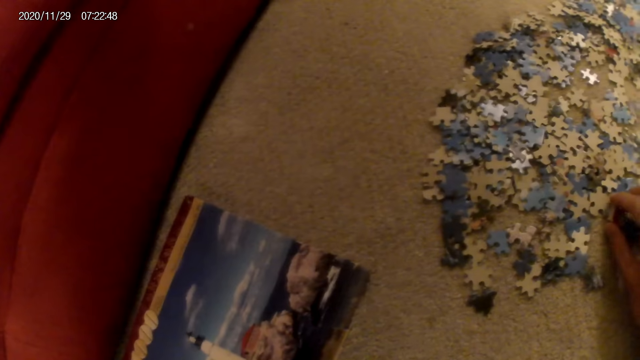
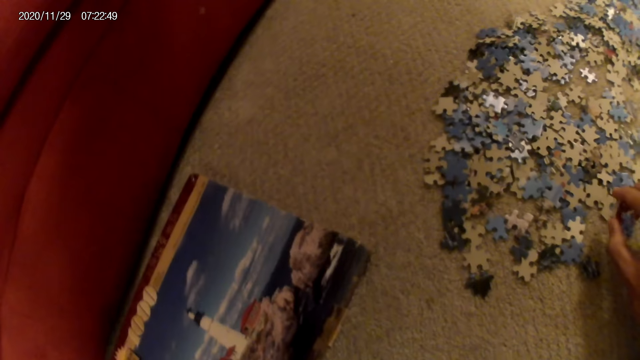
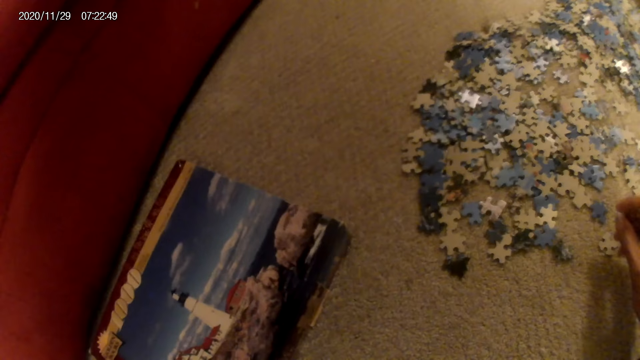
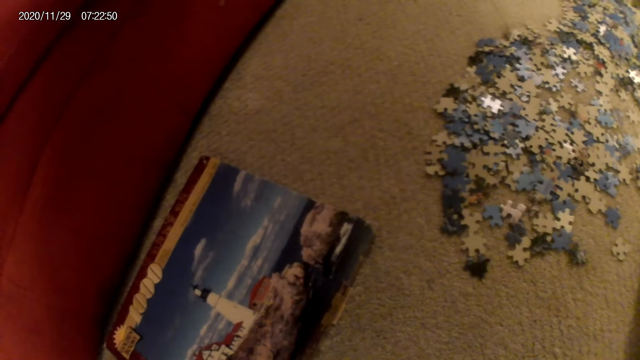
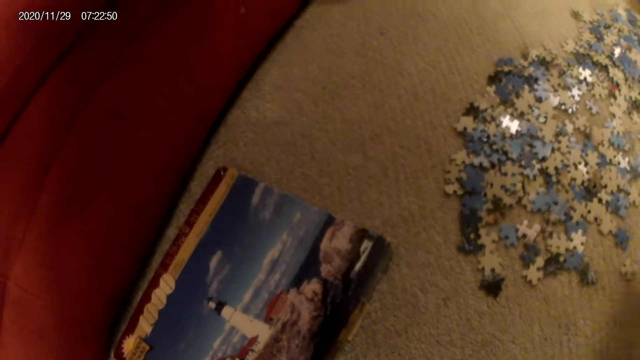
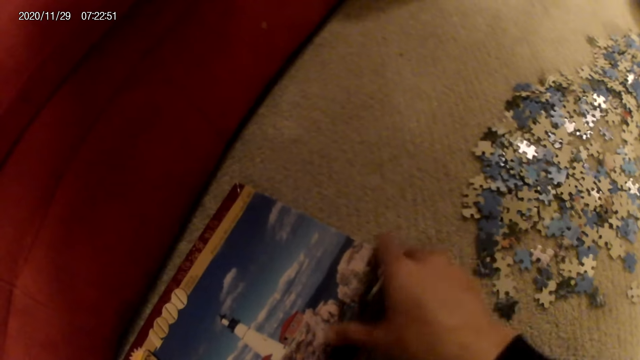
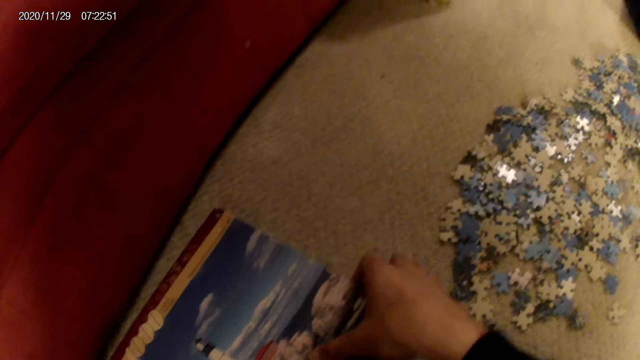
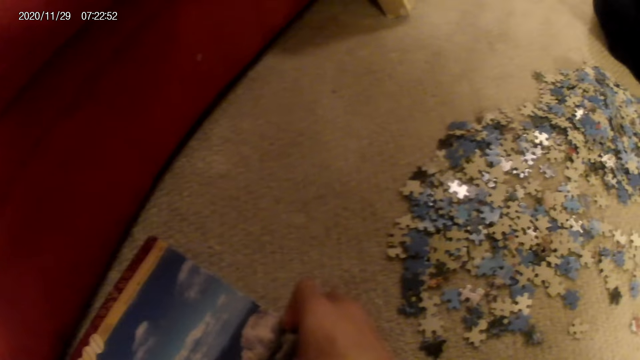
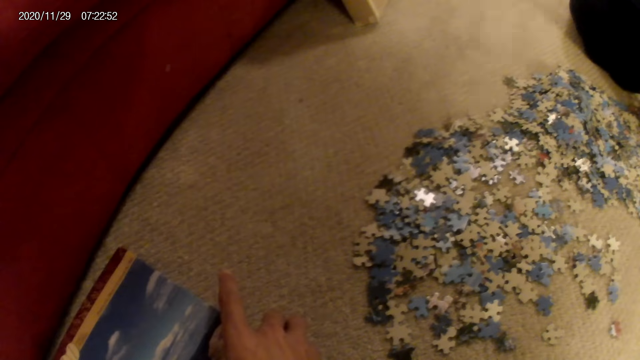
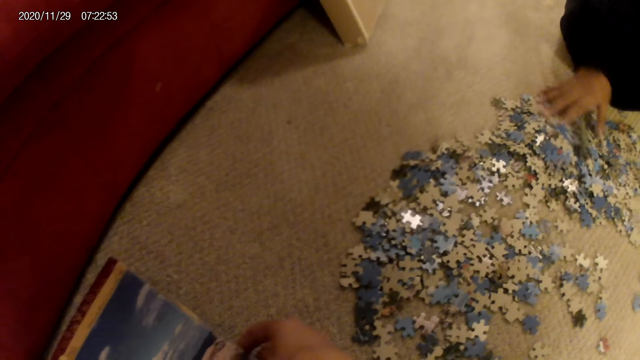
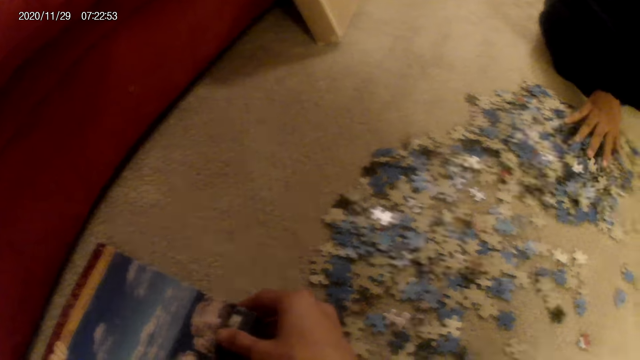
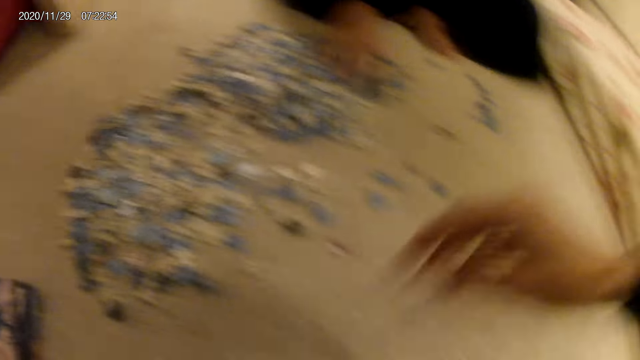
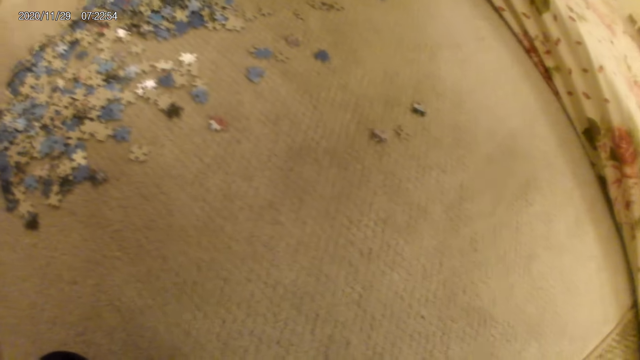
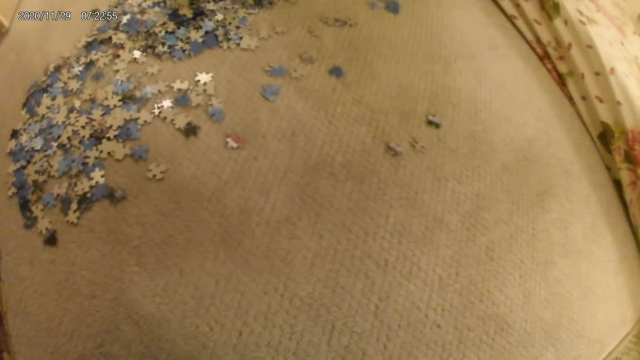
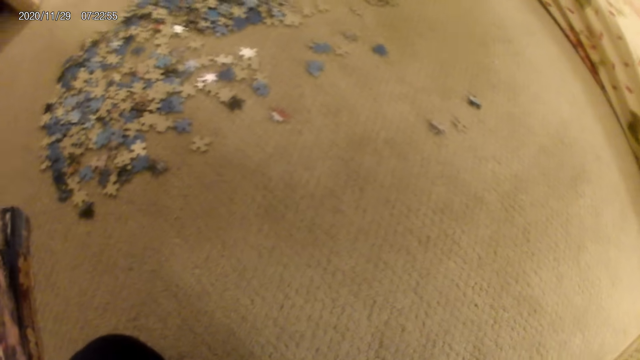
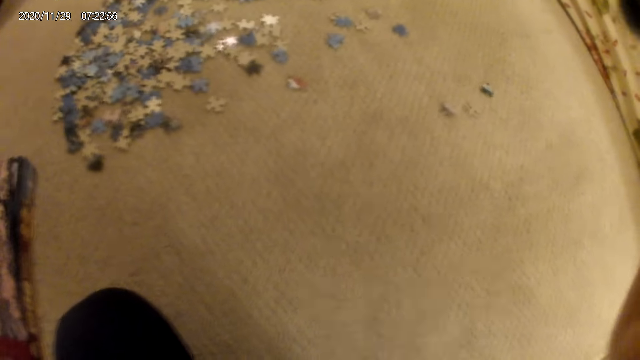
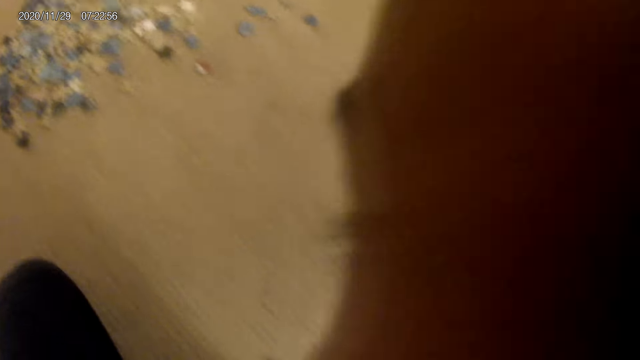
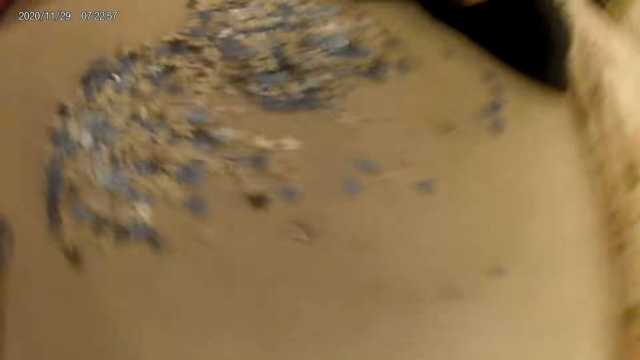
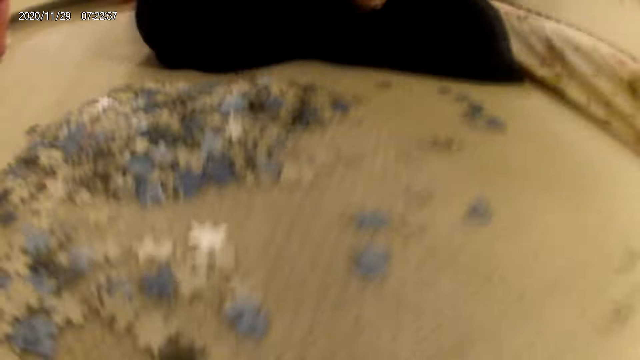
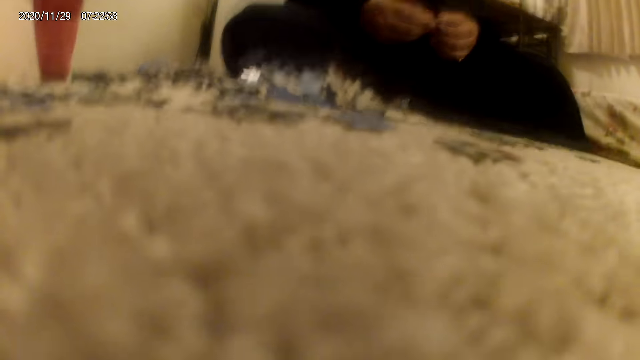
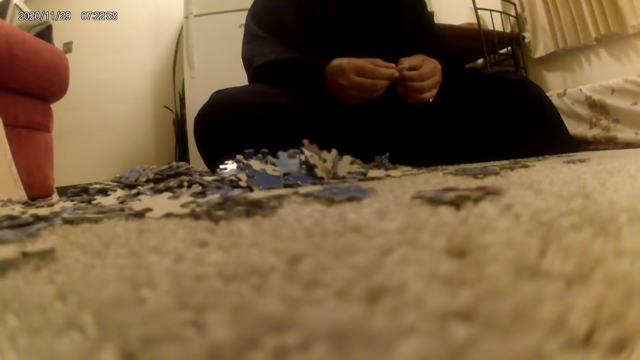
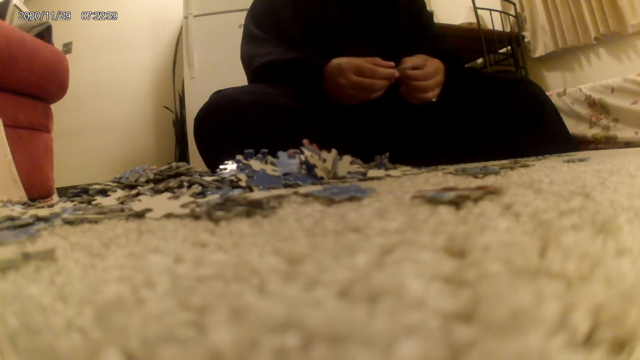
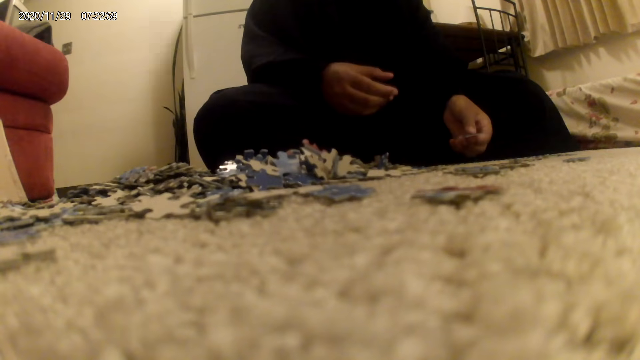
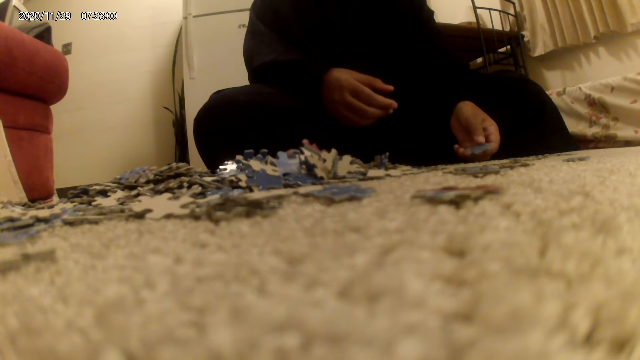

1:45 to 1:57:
The camera wearer picks up the jigsaw puzzle pieces. They pick a box from the floor. A woman moves cards on the floor. The camera wearer moves hands up. The woman does something. The camera wearer does something. They put the camera on the floor.

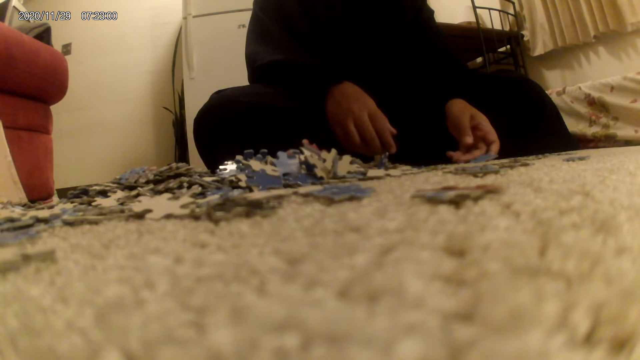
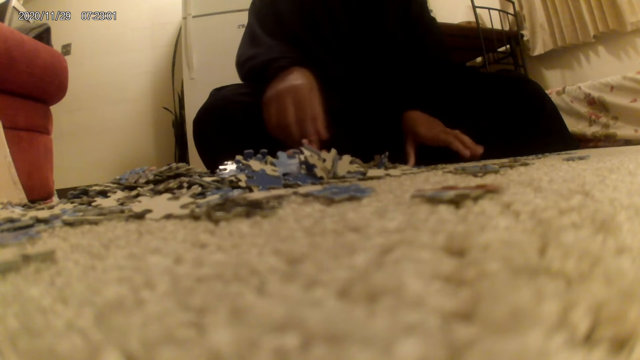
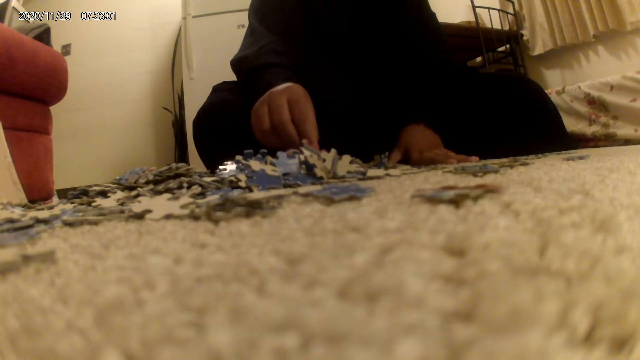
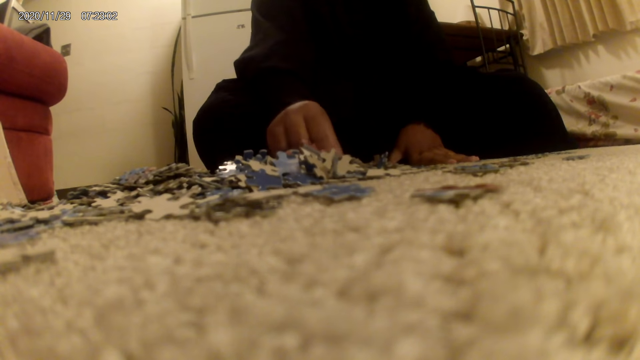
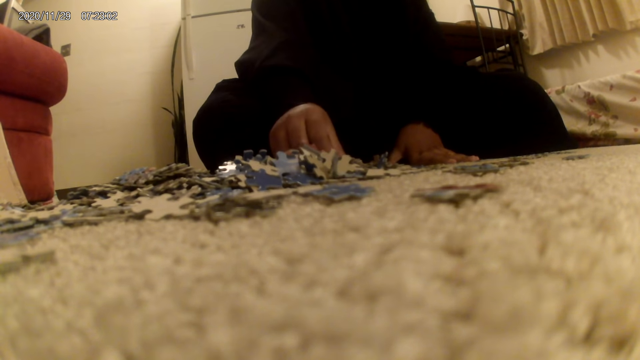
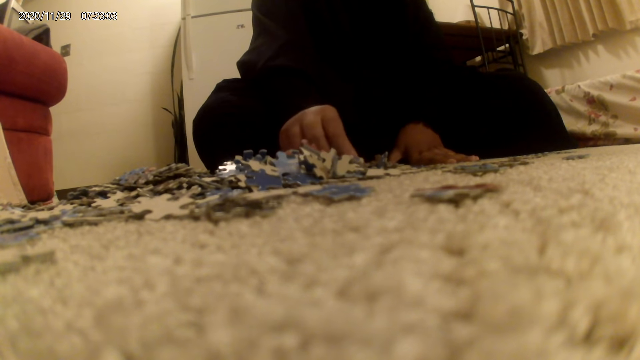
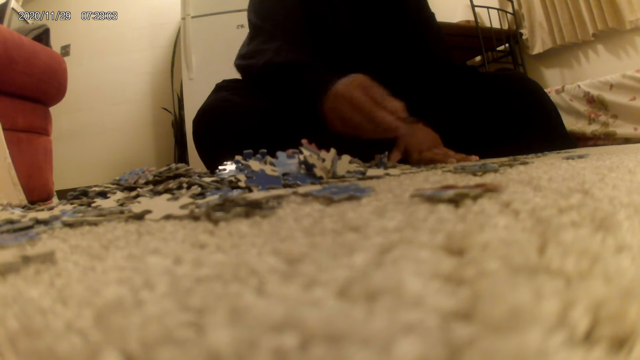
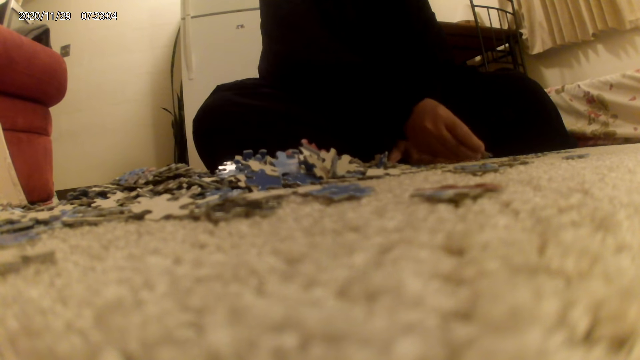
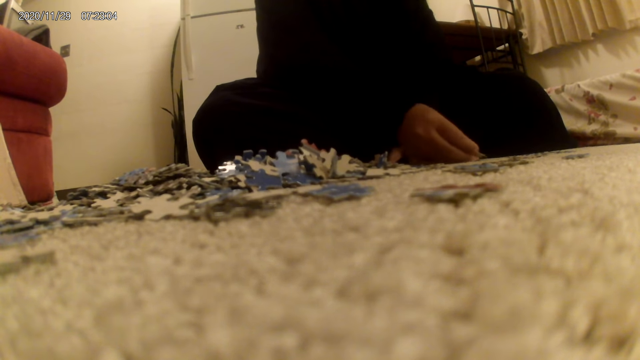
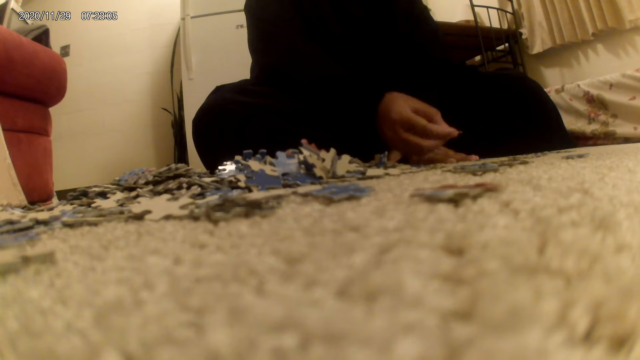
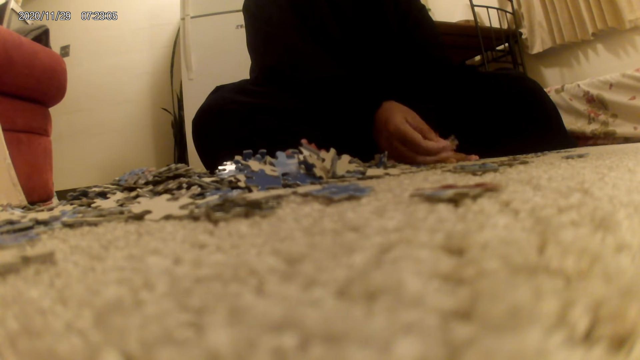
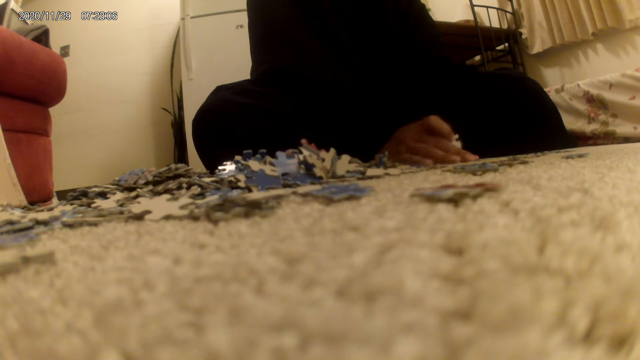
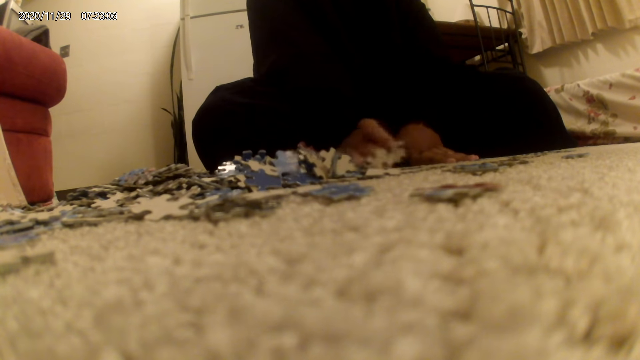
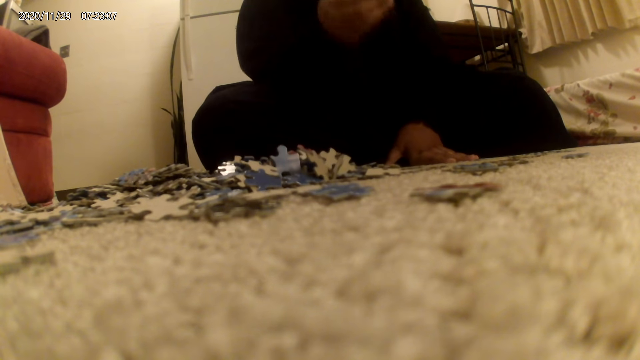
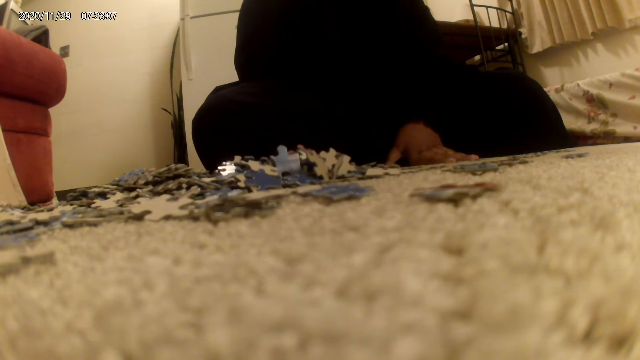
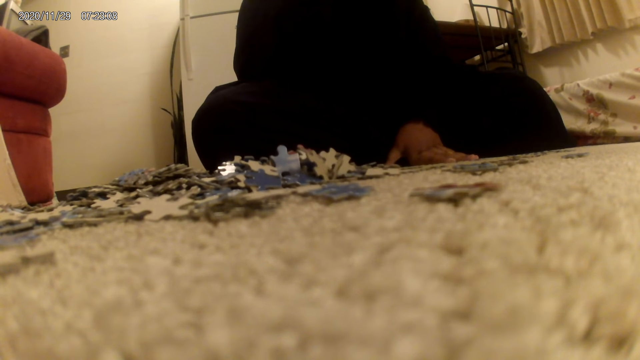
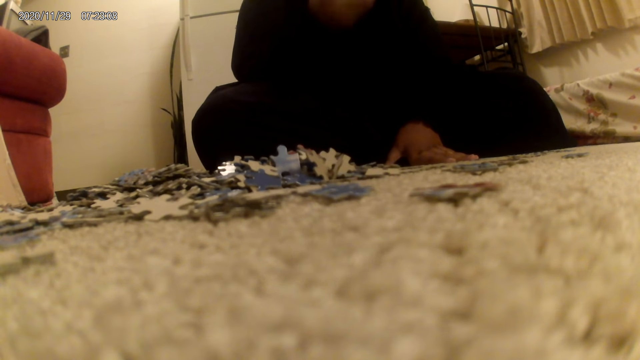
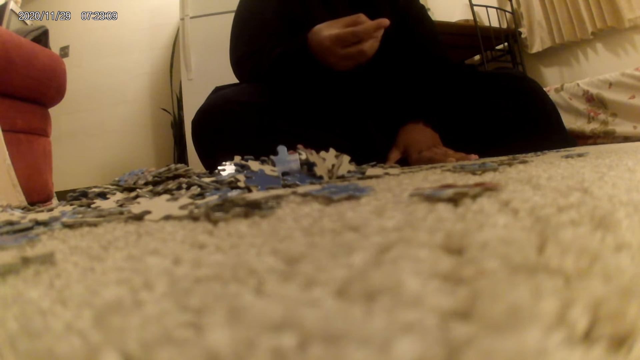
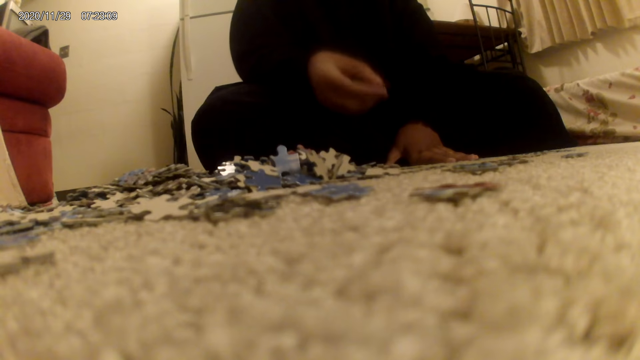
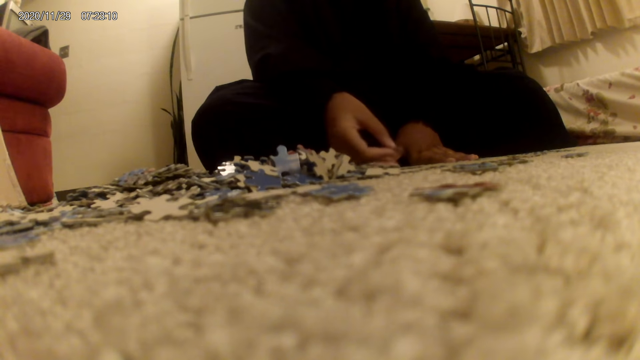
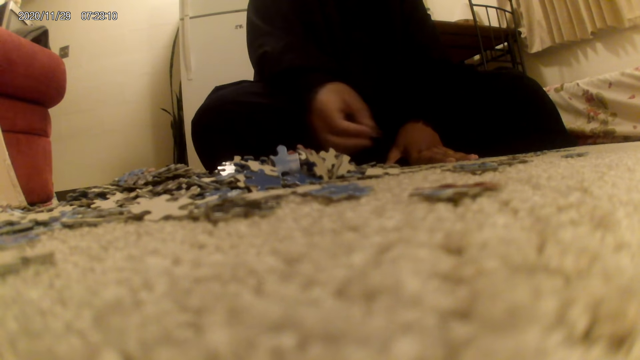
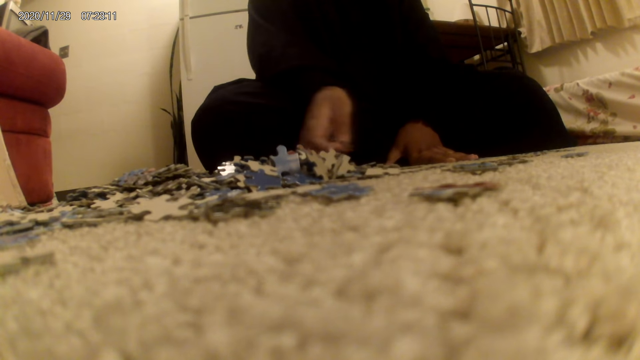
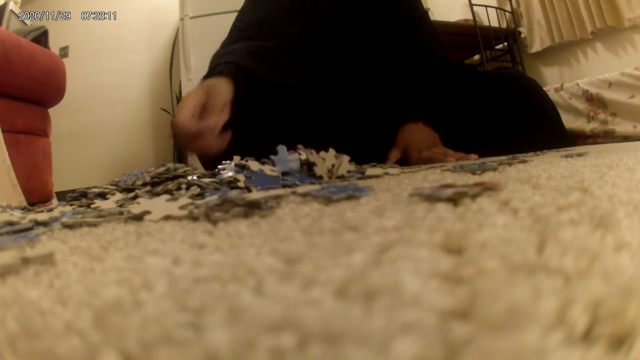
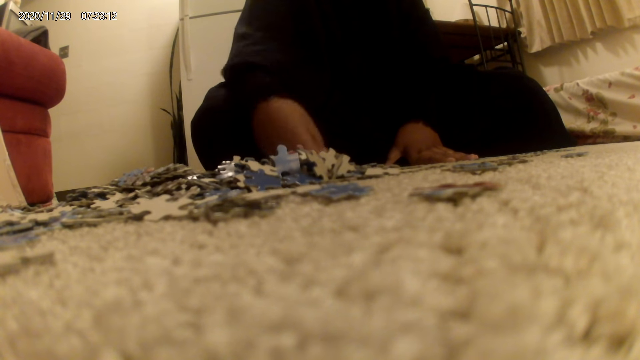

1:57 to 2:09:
The woman places a card on the floor. The woman sorts the cards on the floor. The woman moves the cards on the floor. The woman moves the cards on the floor again. The woman picks the cards from the floor and moves the cards on the floor.
